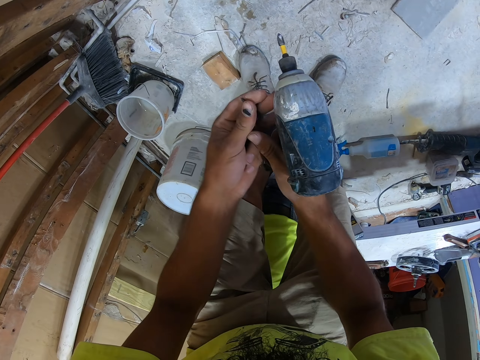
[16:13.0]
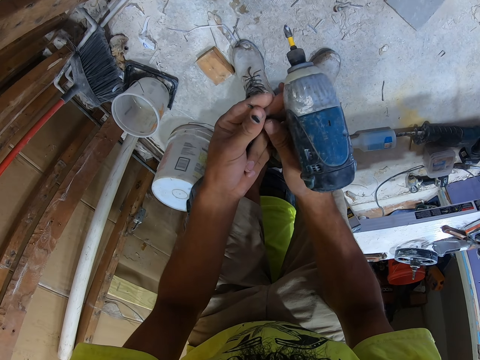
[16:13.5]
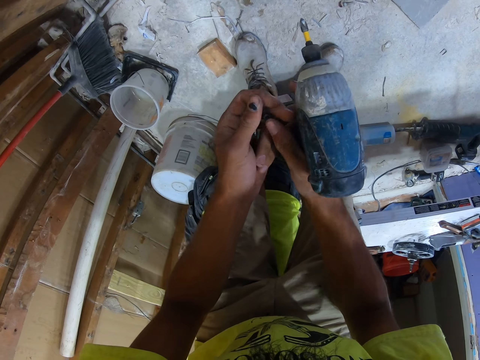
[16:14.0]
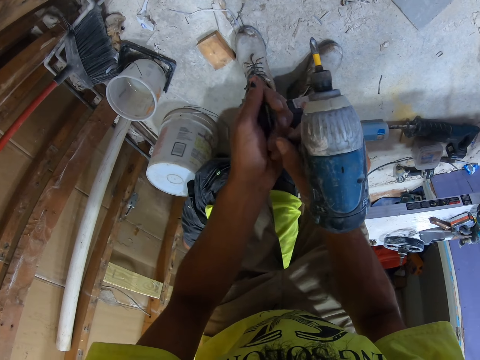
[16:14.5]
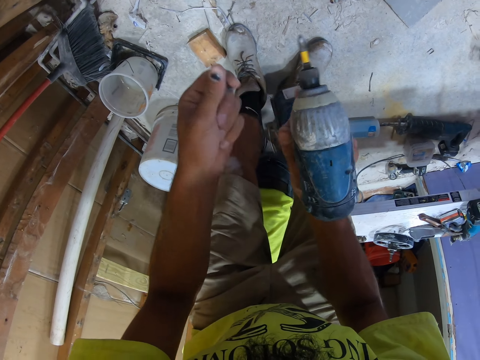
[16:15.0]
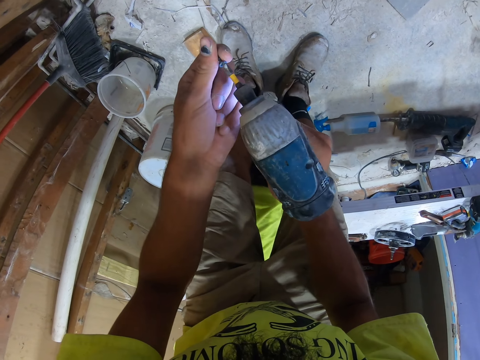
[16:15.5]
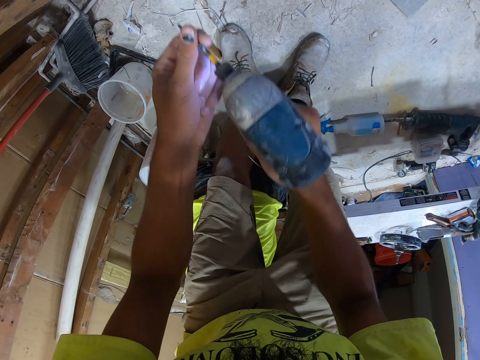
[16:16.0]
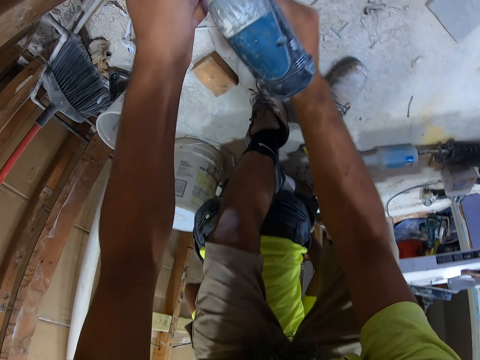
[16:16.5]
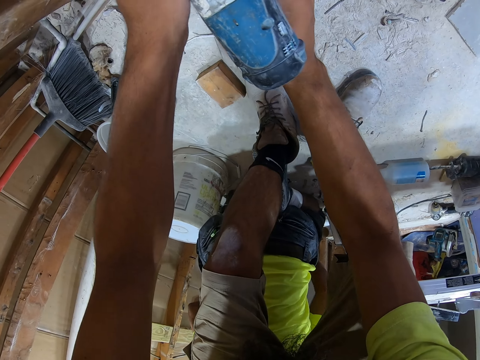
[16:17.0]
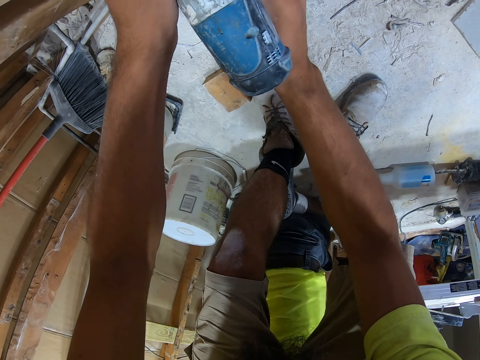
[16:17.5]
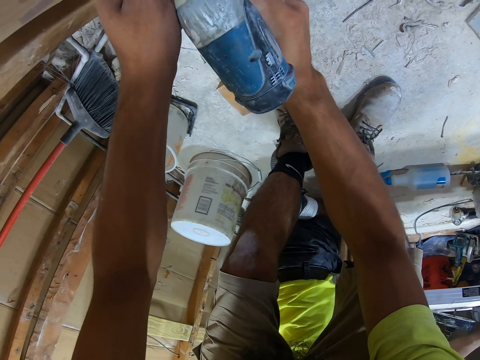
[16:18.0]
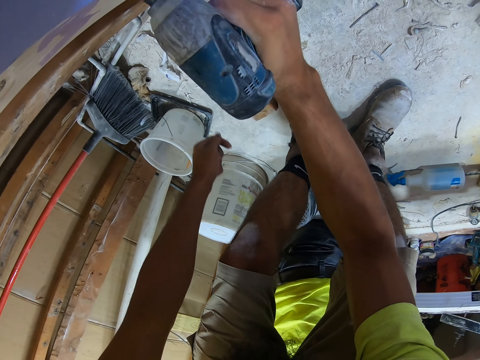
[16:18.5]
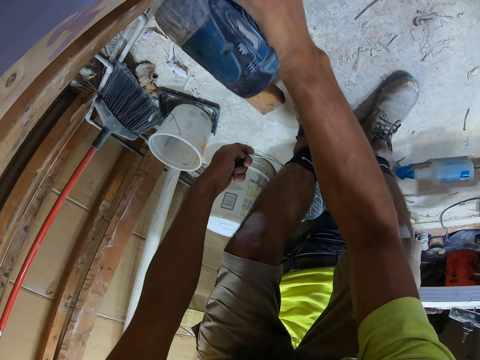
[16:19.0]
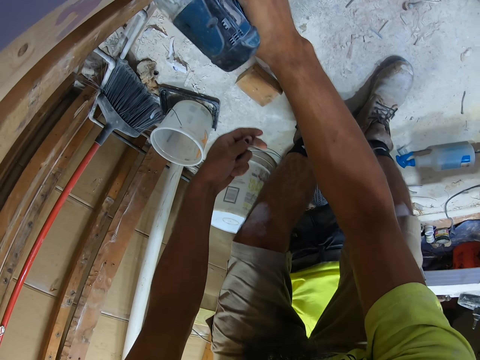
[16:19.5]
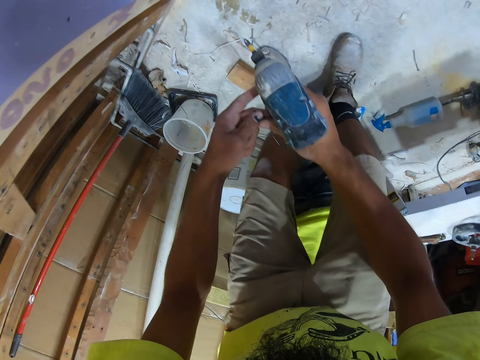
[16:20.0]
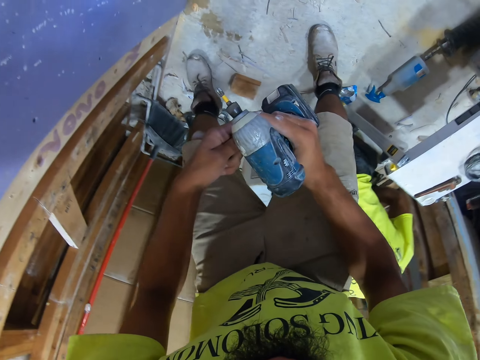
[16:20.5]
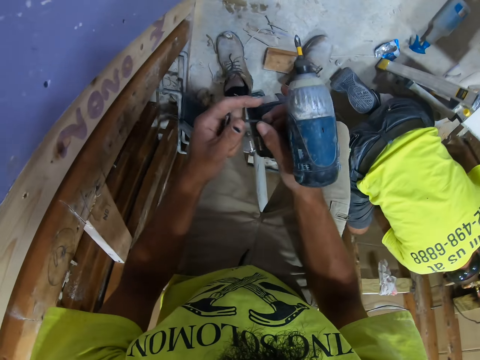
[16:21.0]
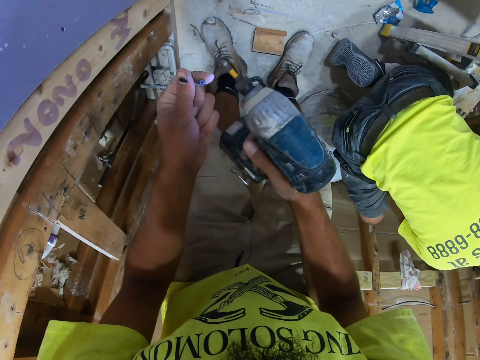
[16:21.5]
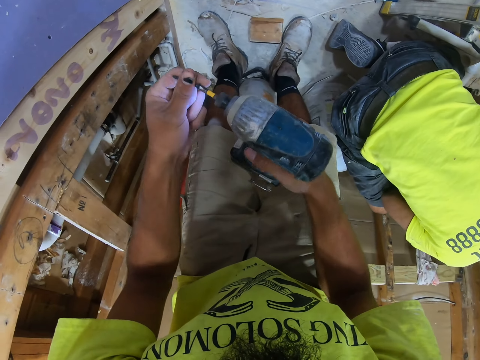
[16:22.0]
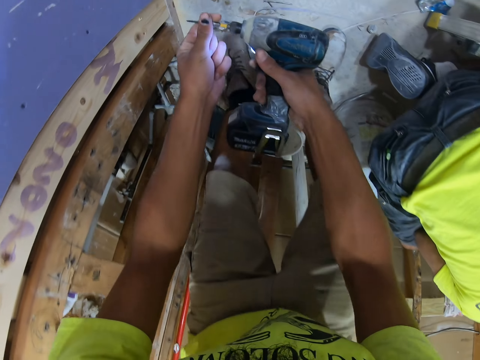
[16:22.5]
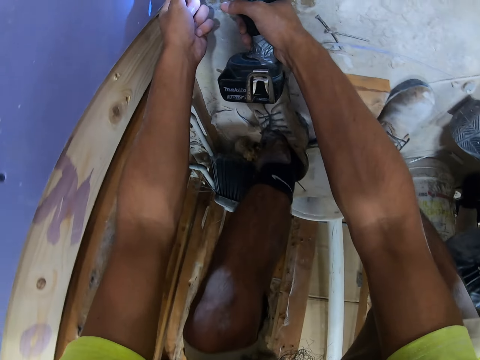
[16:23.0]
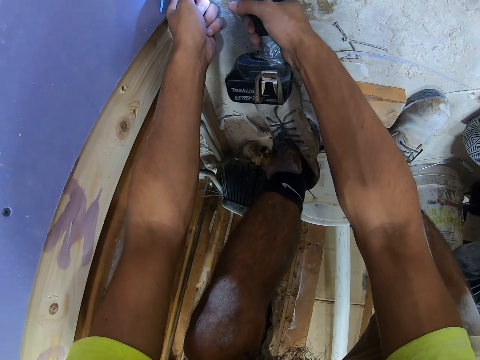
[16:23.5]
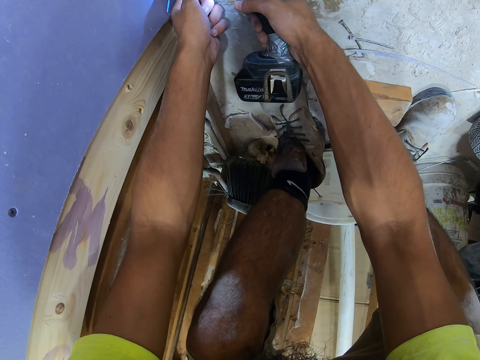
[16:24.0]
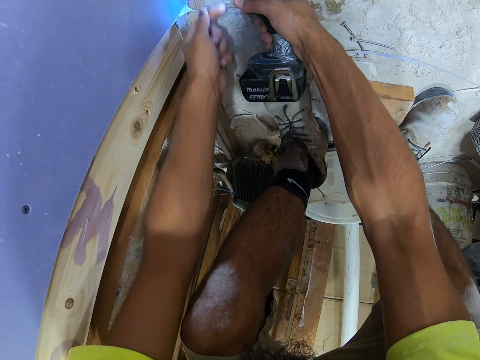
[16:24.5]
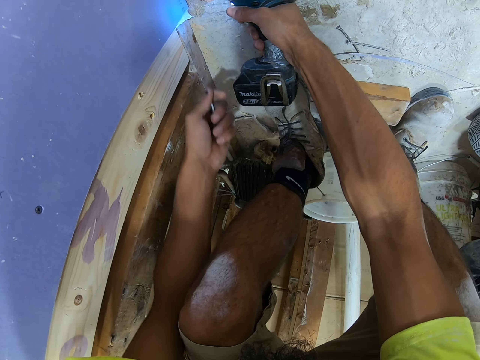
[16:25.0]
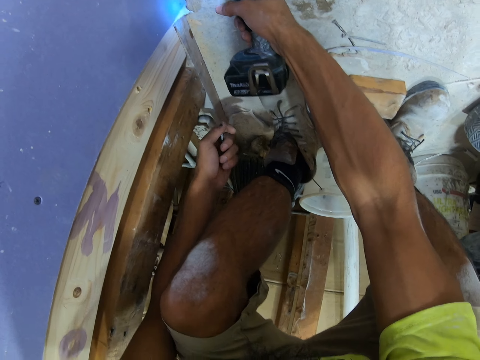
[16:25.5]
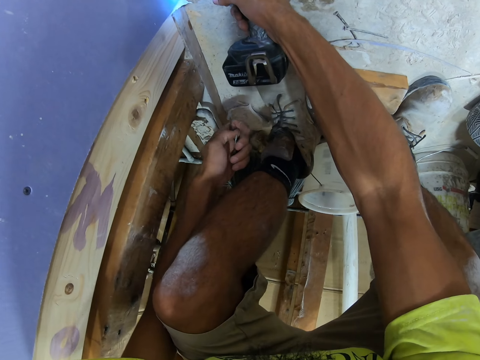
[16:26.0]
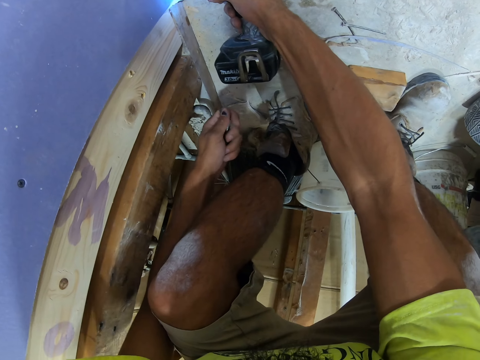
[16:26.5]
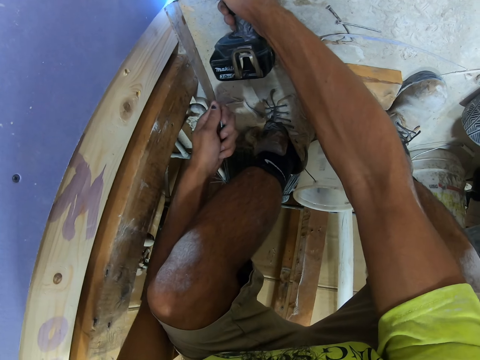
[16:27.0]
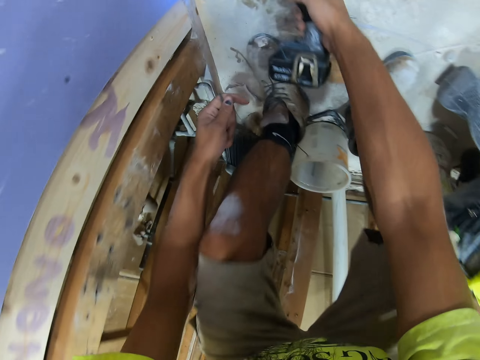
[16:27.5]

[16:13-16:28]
The camera wearer takes the nail with the right hand. They move the nail to the left hand. They put the nail on the drill. They swing the right hand. They screw the screw on the wood using the drill. They swing the right hand. They hold the drill with the left hand. They move the nail to the left hand. They bend down. They swing the right hand. They put the nail on the drill. They swing the right hand. They screw the screw on the wood using the drill. They swing the left hand.

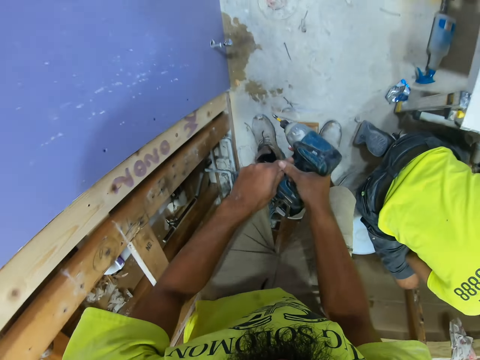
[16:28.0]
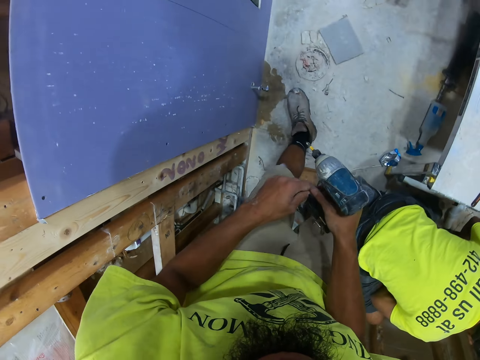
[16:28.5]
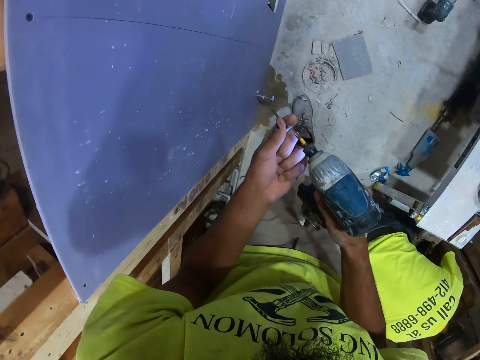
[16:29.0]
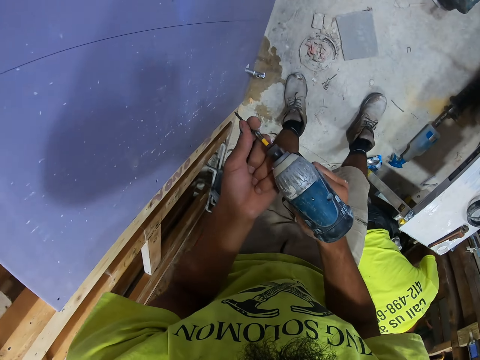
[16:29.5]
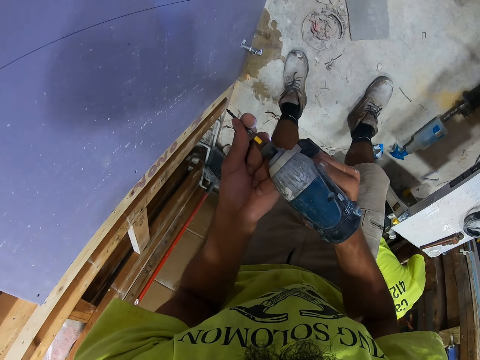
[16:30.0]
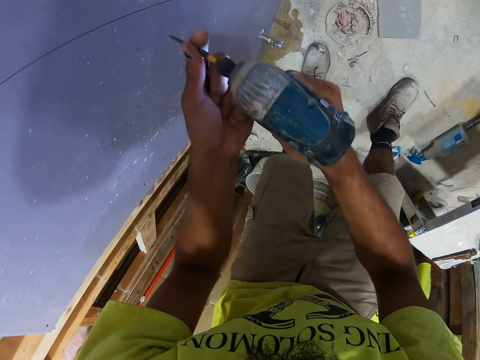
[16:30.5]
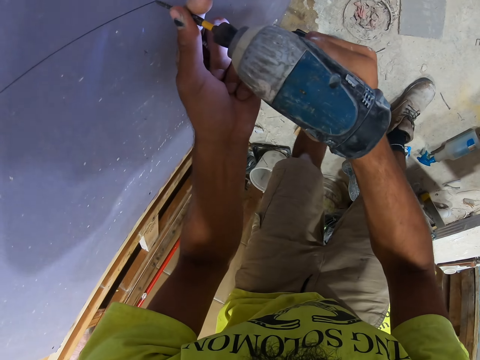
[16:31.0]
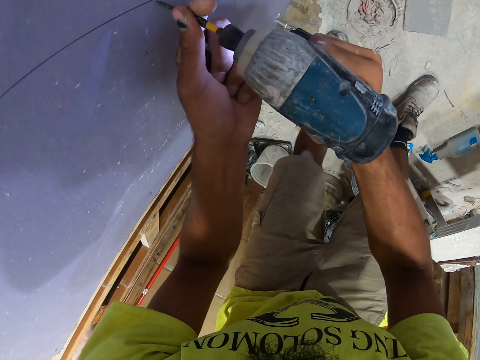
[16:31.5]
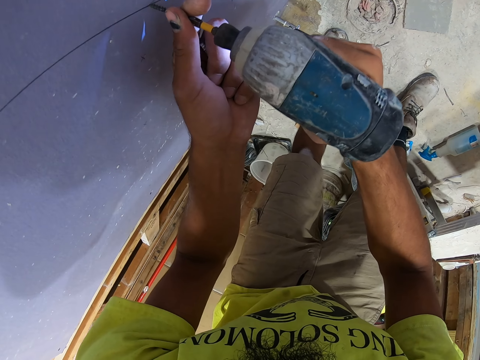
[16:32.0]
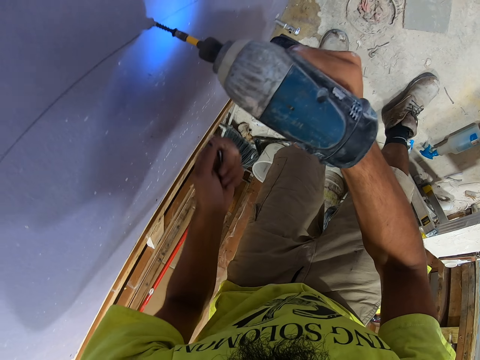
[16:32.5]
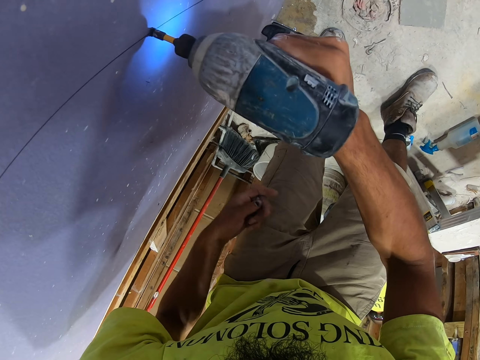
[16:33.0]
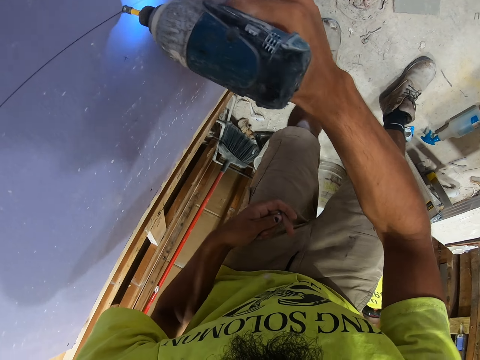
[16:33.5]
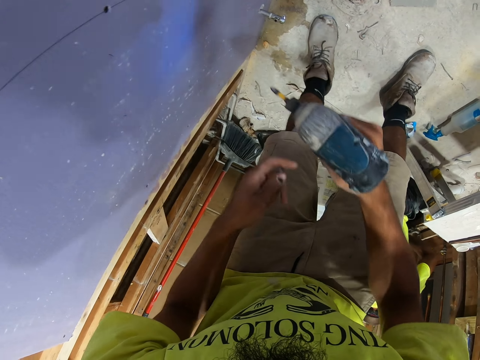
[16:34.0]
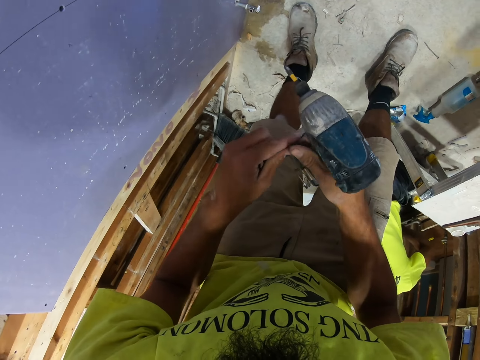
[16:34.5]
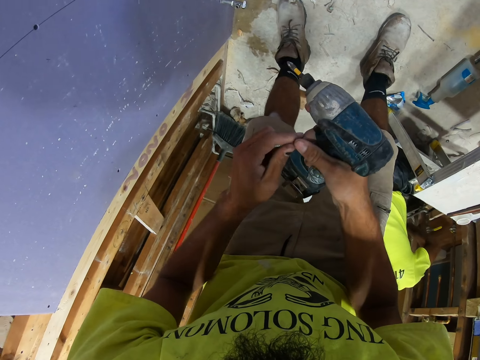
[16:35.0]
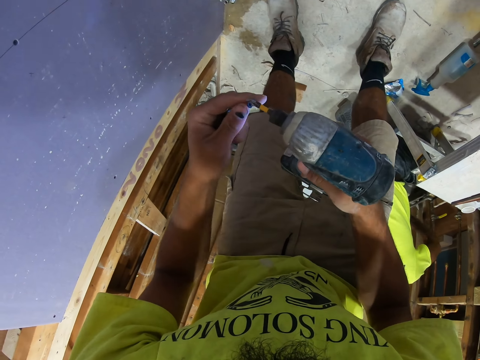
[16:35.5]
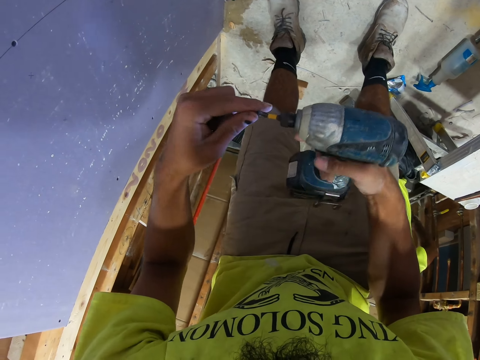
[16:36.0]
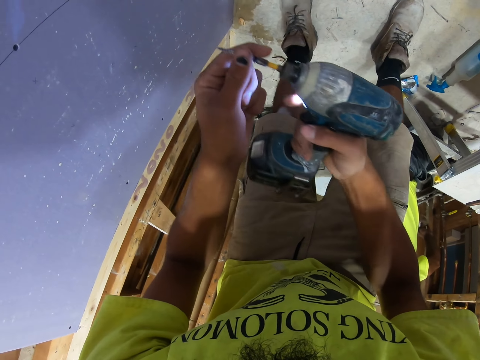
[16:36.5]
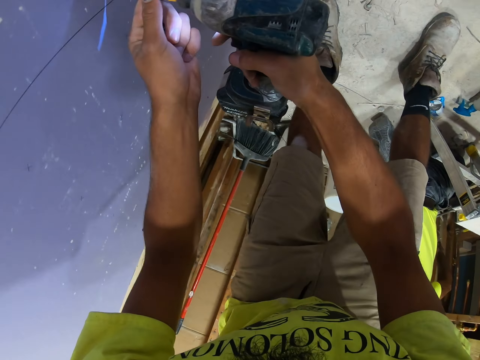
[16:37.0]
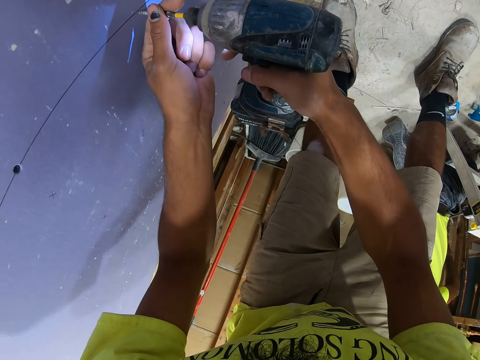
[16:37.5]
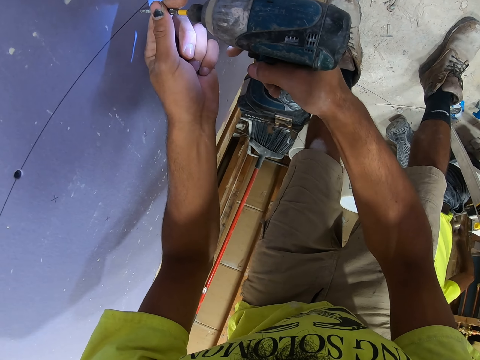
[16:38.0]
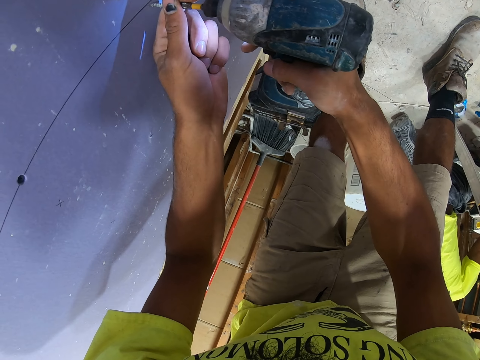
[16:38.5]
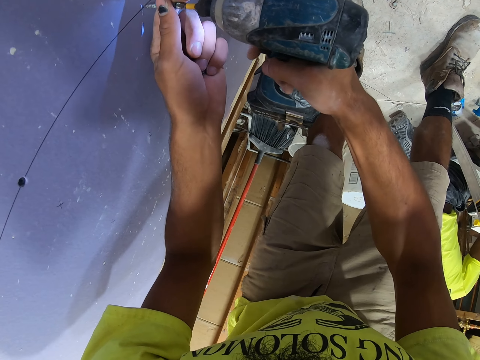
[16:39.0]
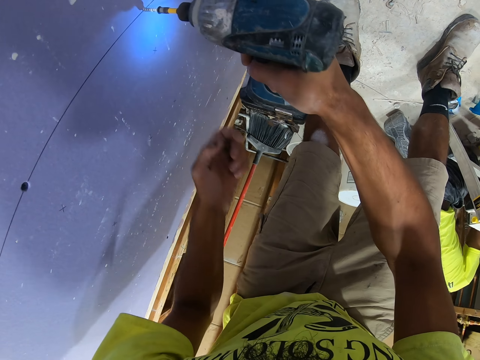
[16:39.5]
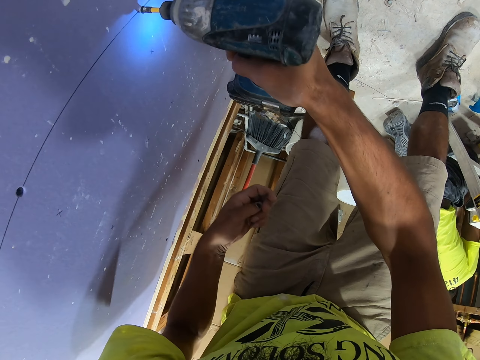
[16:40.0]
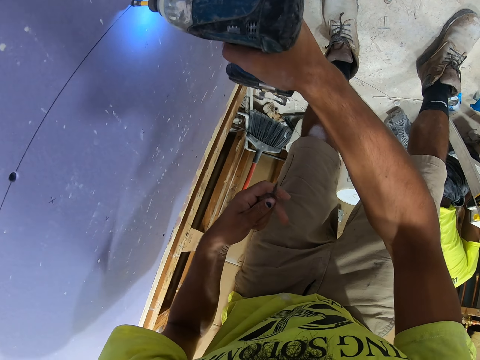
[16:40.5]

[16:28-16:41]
The camera wearer stands up. They swing the right hand. They move the nail to the right hand. They step on the floor. They walk. They swing the left hand. They put the nail on the drill. They swing the right hand. They screw the screw on the wood using the drill. They swing the right hand. They touch the nail with the right hand. They swing the left hand. They put the nail on the drill. They swing the right hand. They screw the screw on the wood using the drill.
